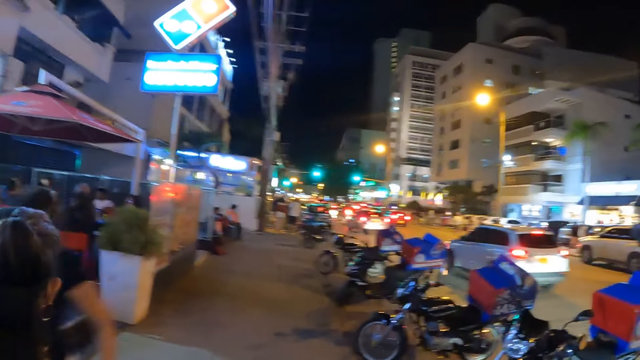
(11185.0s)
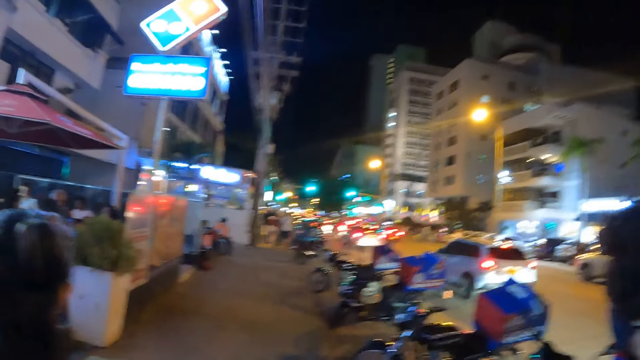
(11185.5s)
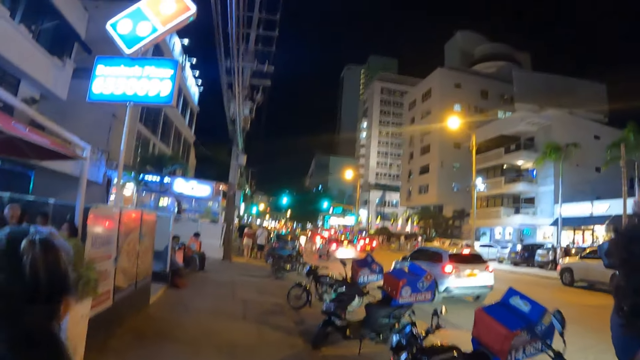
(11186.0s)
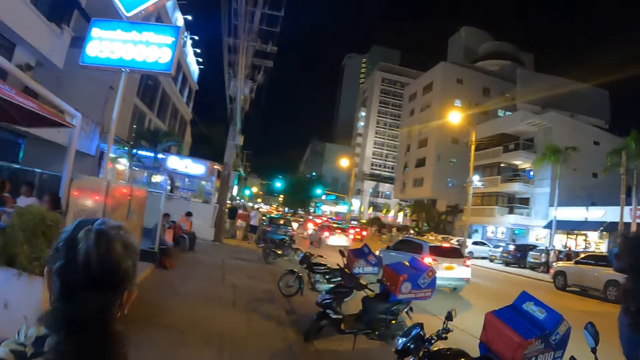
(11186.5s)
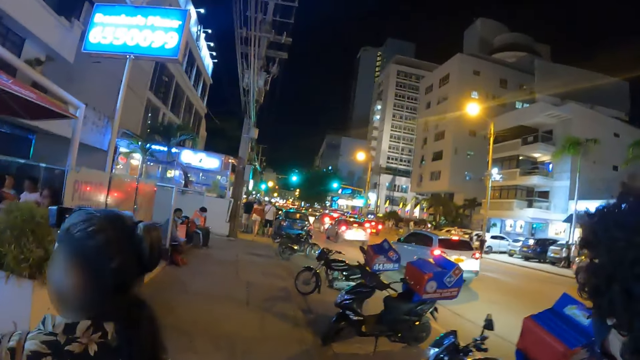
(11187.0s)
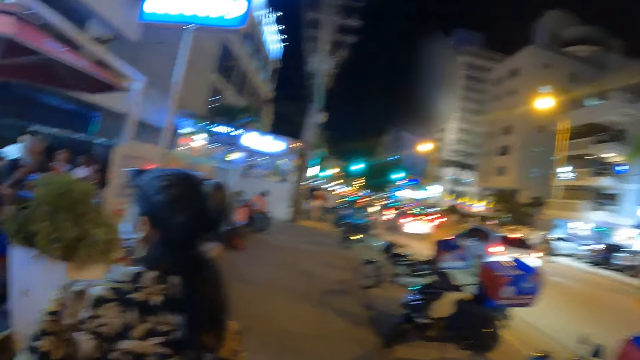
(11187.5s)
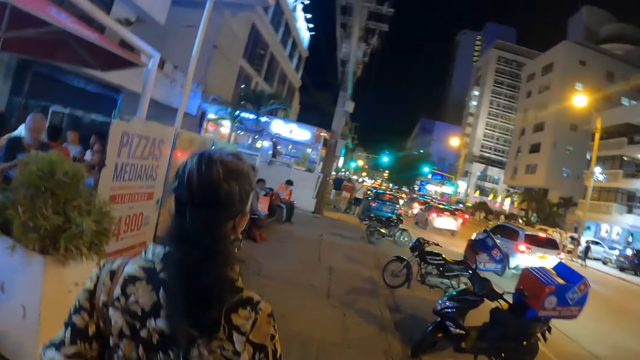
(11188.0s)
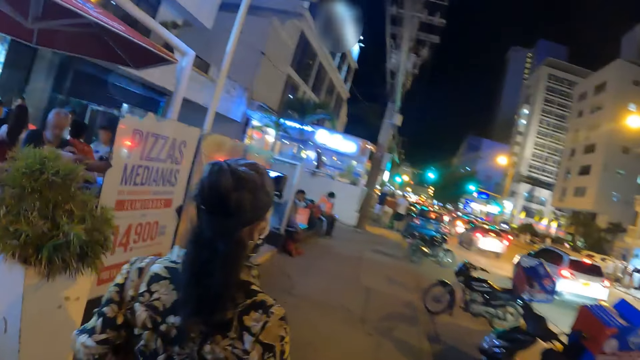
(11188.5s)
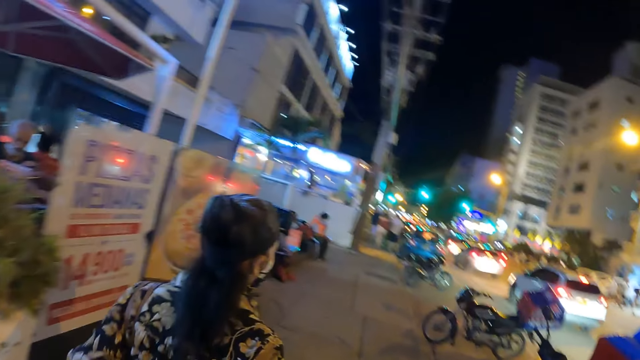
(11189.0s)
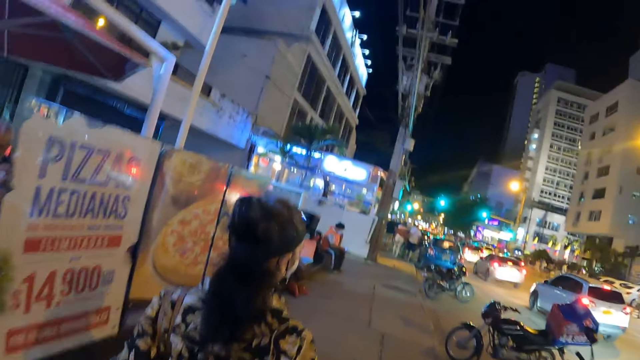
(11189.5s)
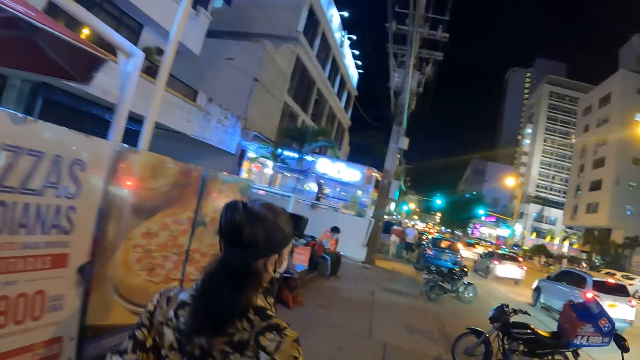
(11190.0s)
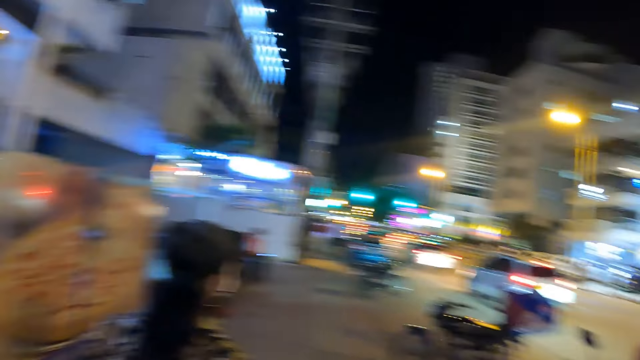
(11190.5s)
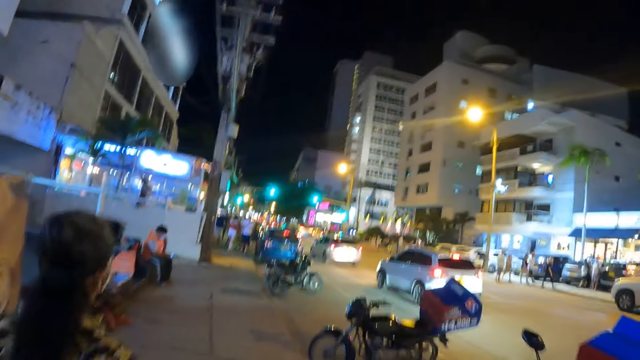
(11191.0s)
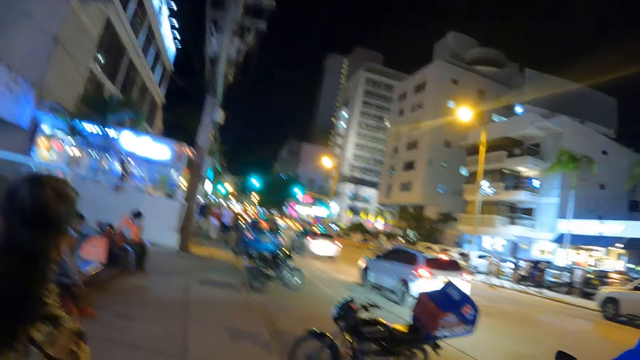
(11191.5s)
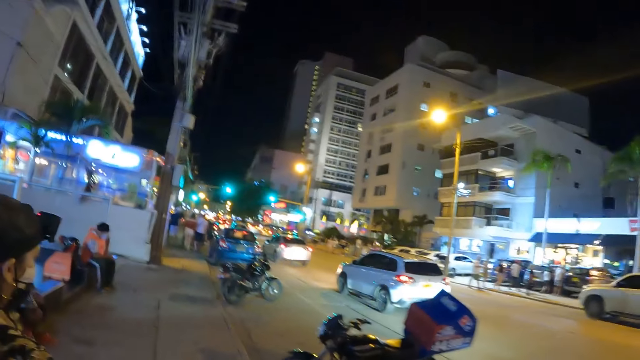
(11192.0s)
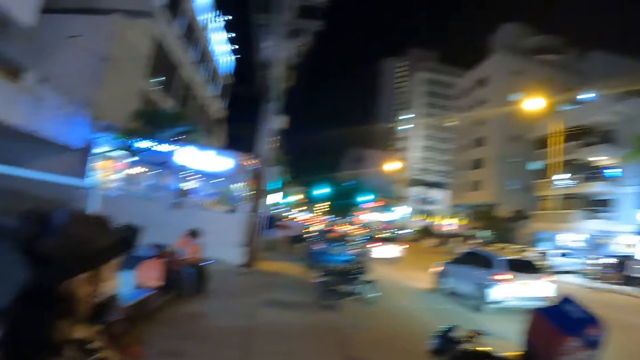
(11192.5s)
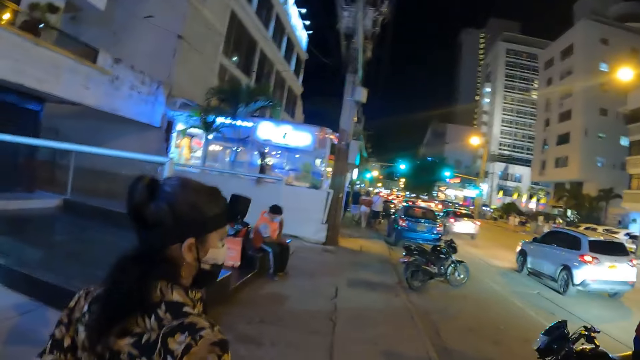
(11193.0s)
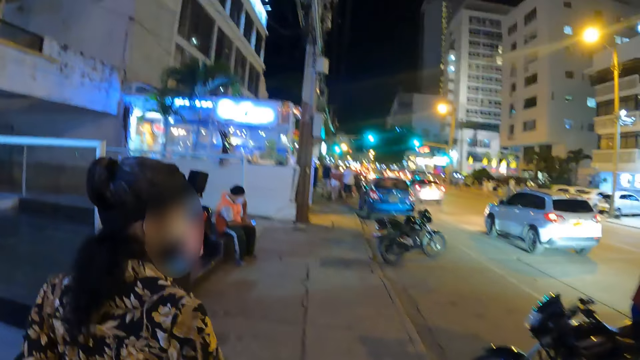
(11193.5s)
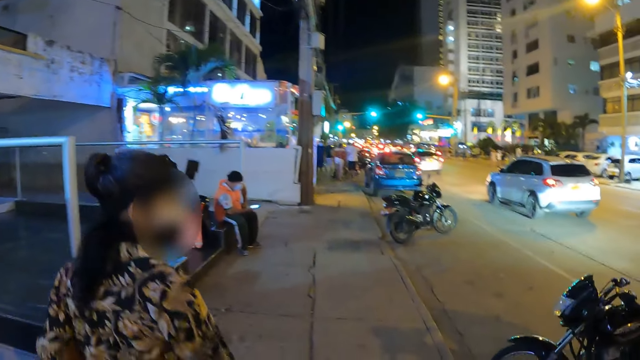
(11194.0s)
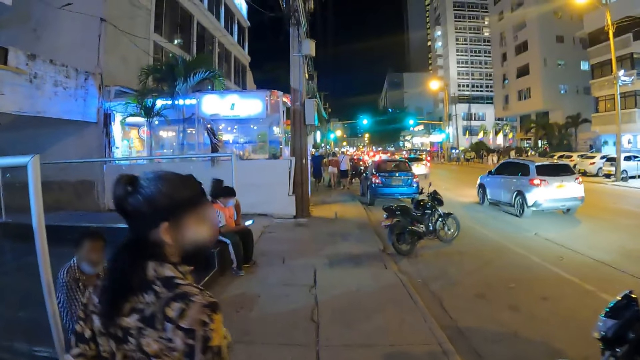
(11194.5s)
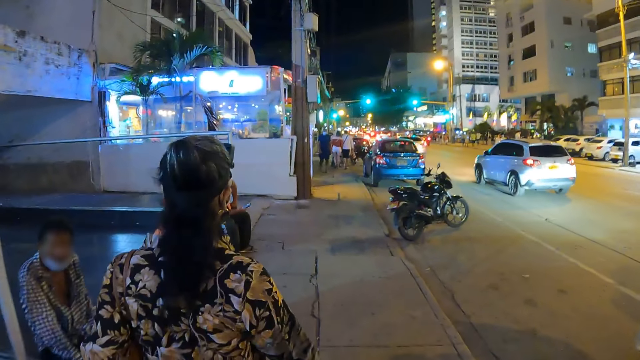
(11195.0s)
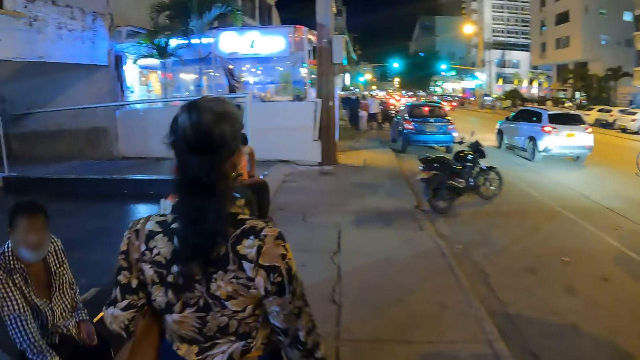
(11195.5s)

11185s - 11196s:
A lady looks around. The lady looks ahead. The camera wearer looks around.

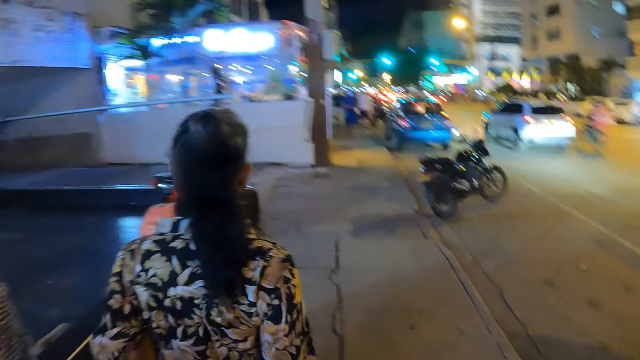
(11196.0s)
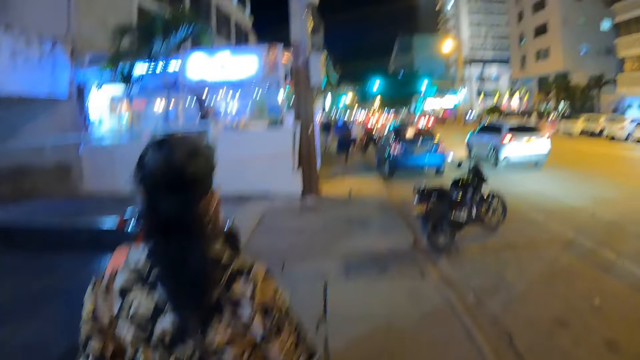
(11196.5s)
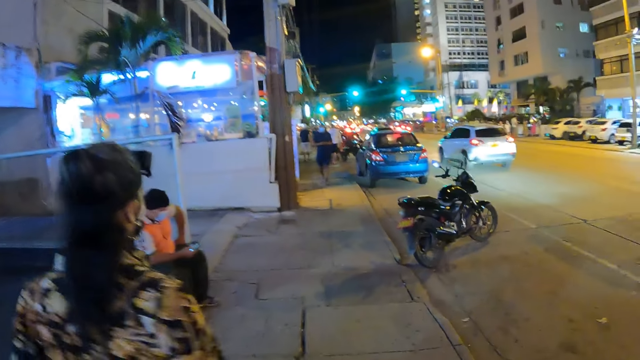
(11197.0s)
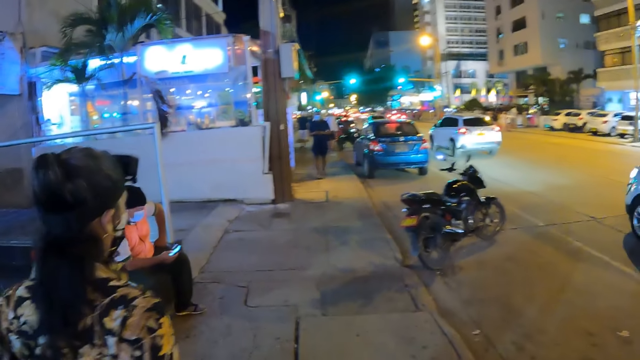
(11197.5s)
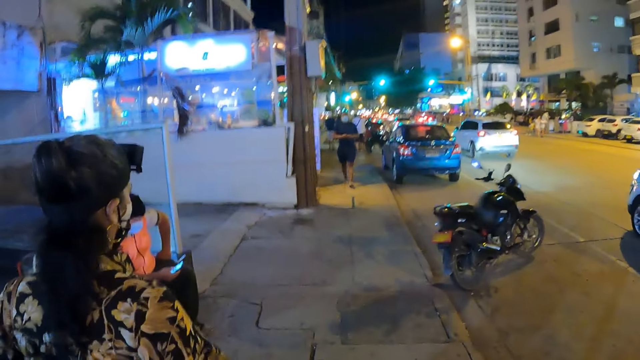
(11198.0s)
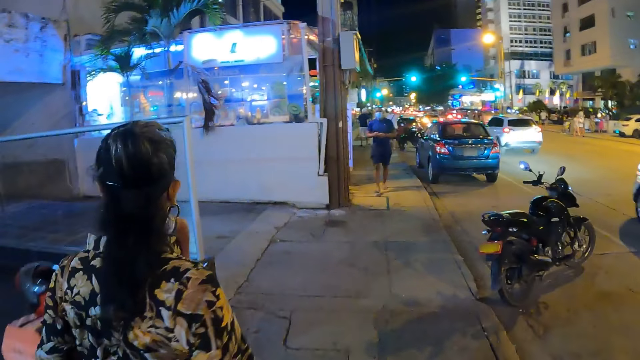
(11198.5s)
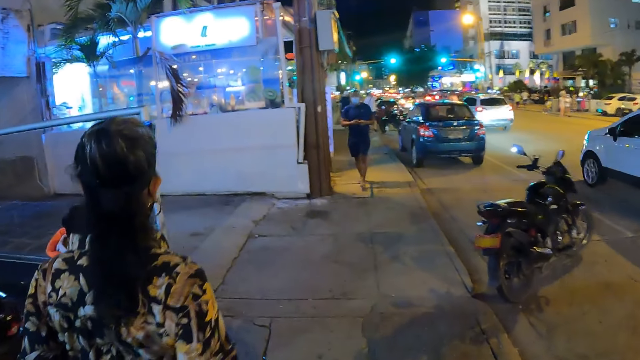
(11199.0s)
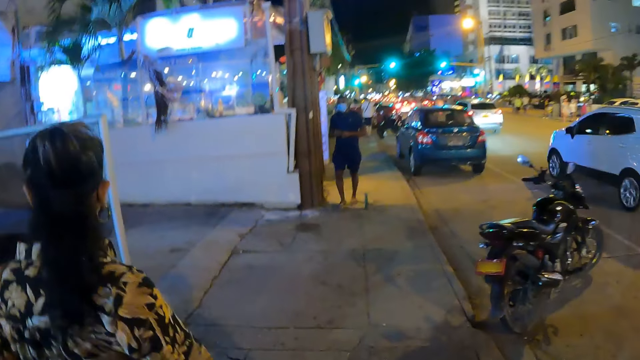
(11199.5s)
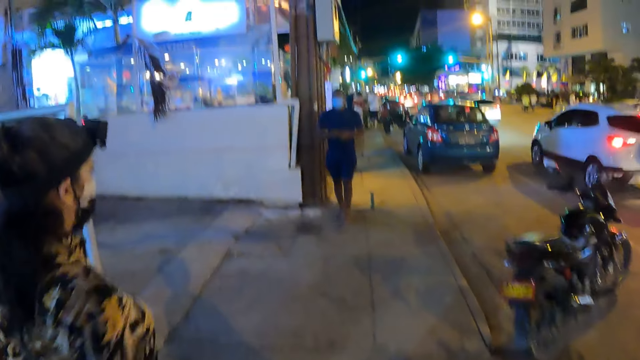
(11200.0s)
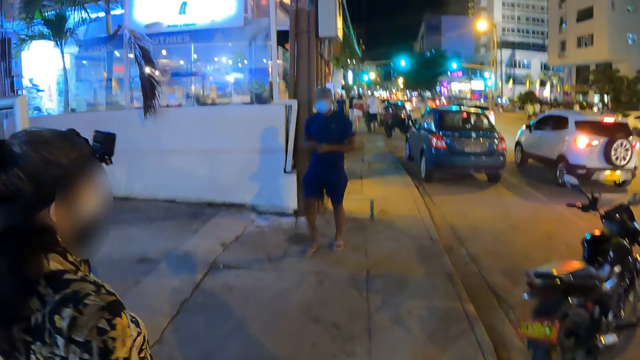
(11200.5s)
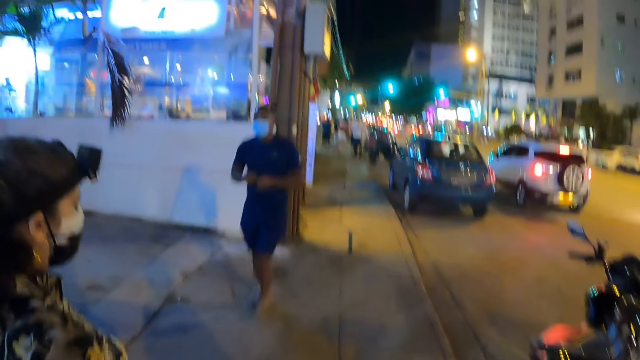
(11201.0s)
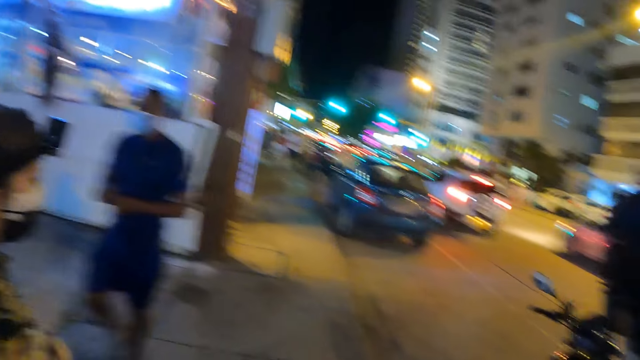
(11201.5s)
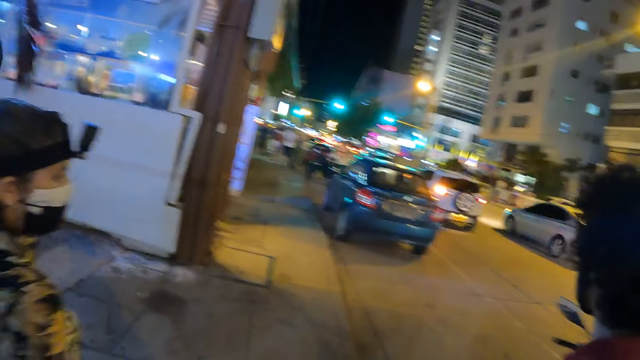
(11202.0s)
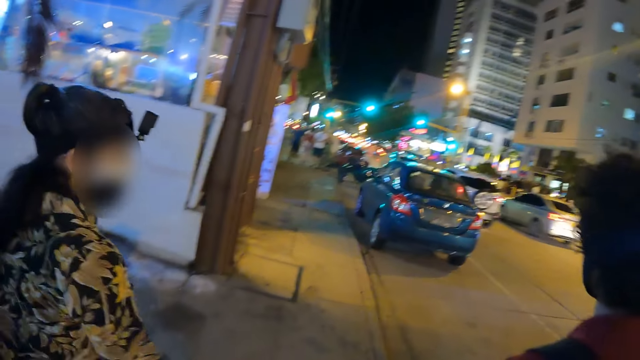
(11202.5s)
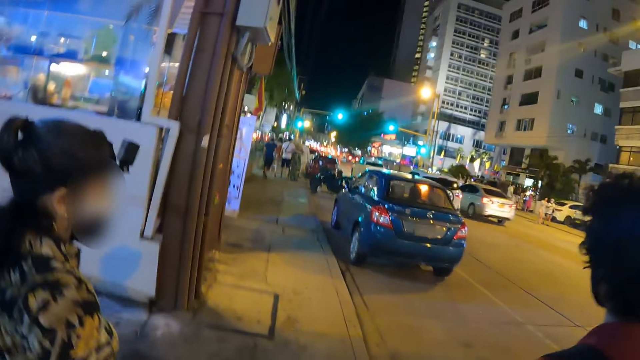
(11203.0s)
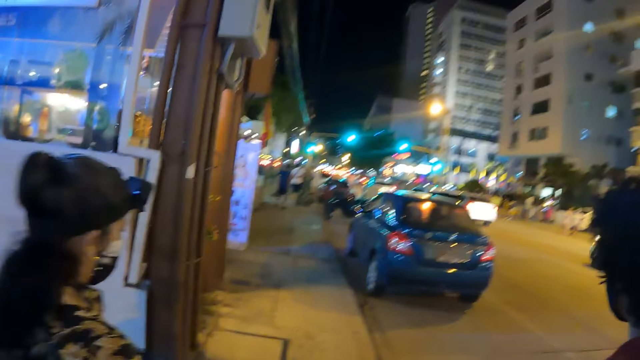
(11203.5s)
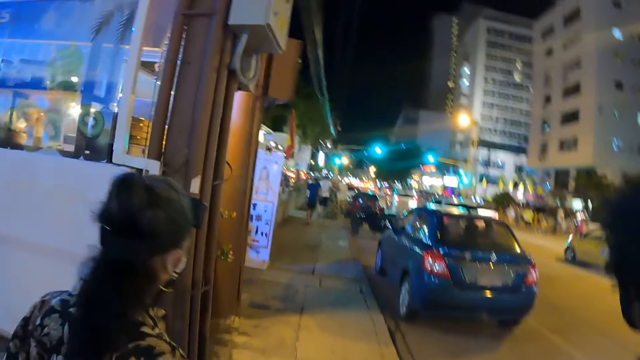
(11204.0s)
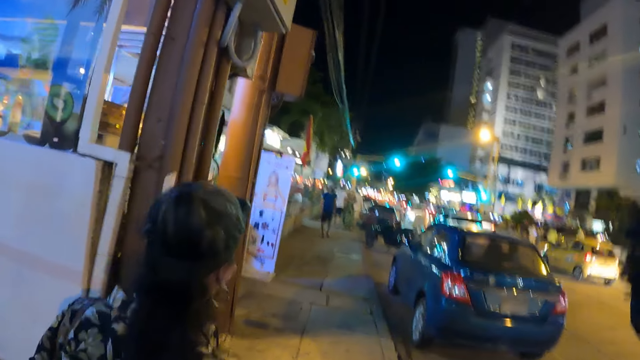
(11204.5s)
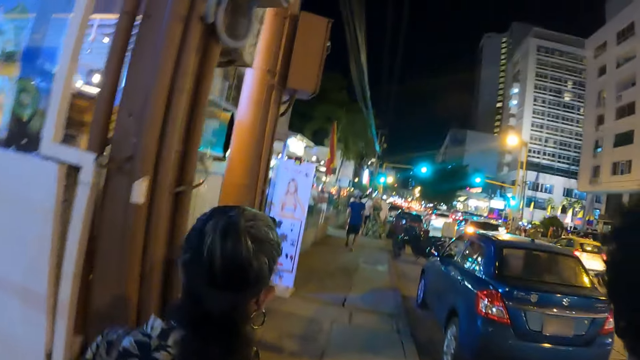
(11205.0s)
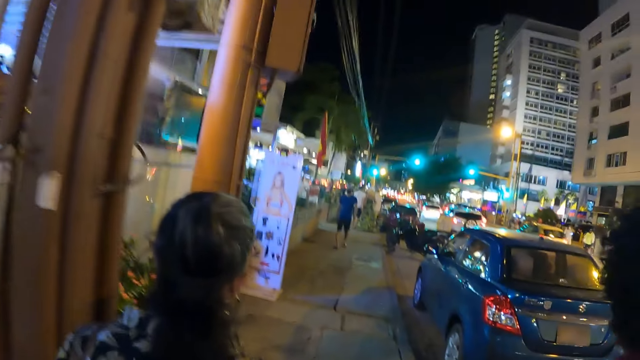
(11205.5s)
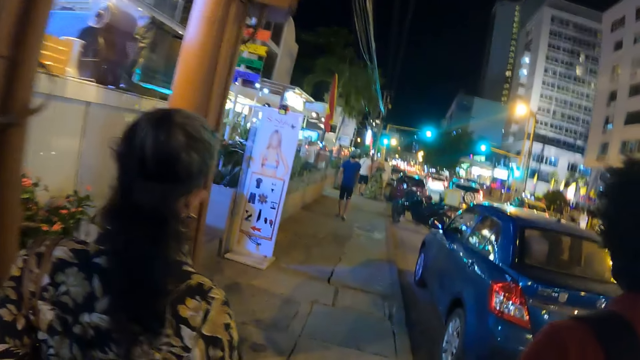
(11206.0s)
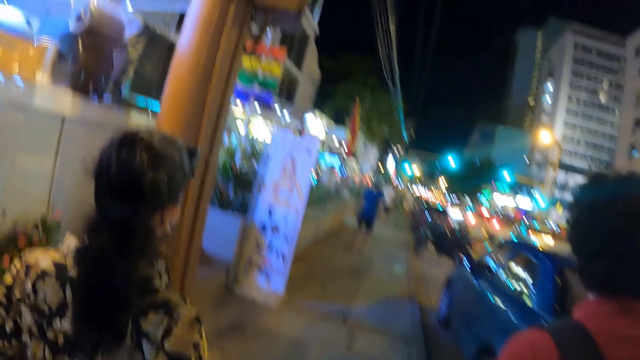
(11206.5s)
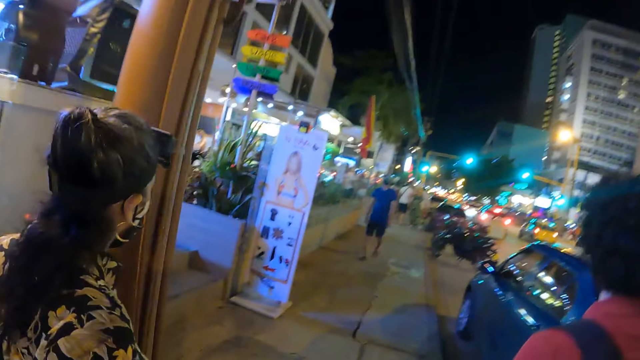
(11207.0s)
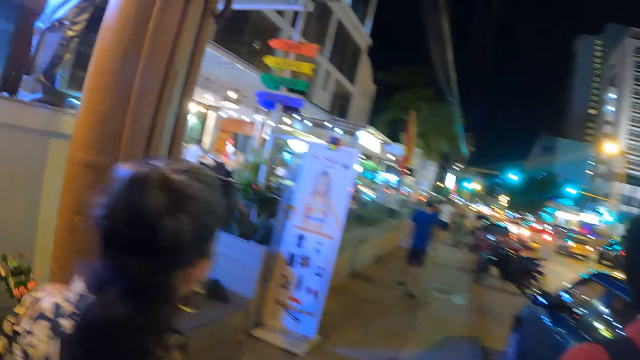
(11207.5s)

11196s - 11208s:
The camera wearer looks ahead.
